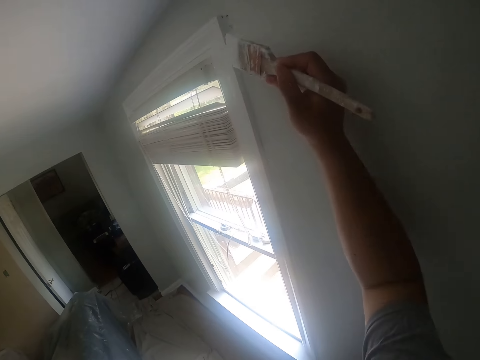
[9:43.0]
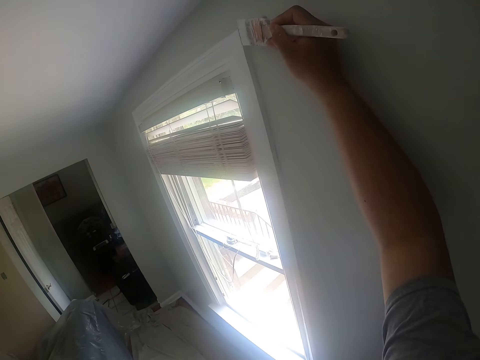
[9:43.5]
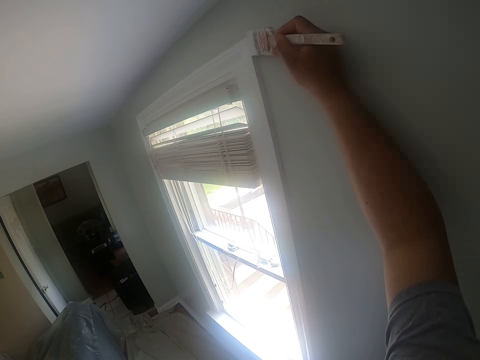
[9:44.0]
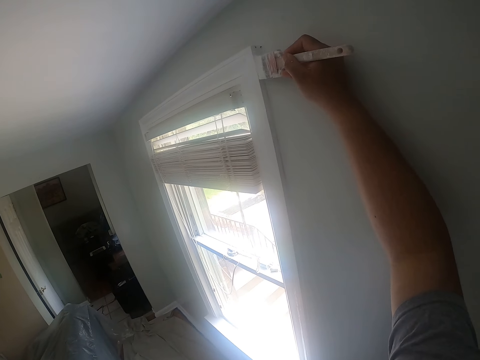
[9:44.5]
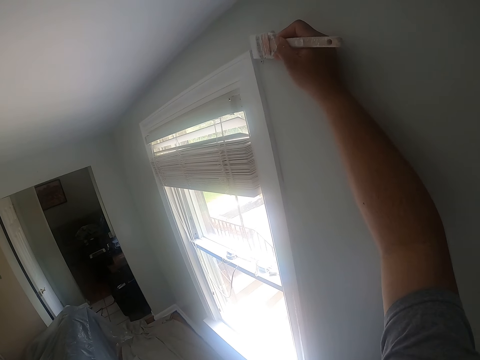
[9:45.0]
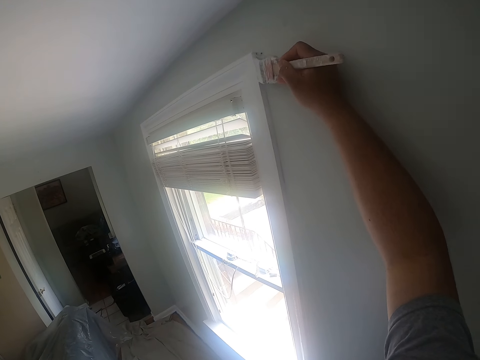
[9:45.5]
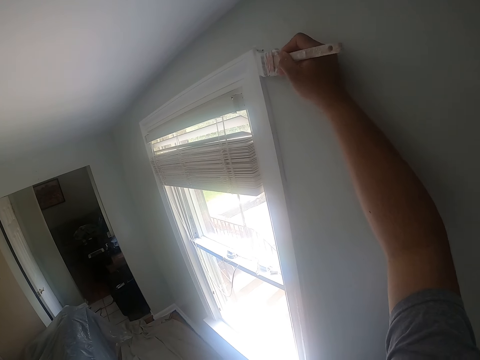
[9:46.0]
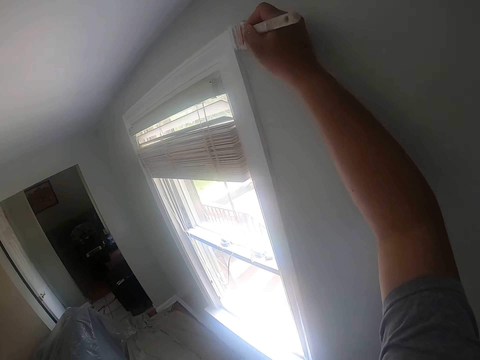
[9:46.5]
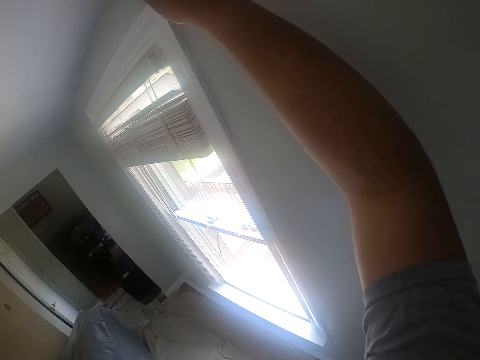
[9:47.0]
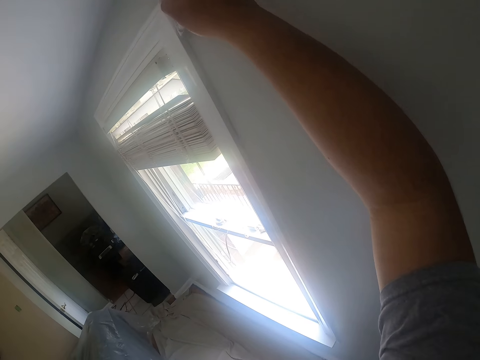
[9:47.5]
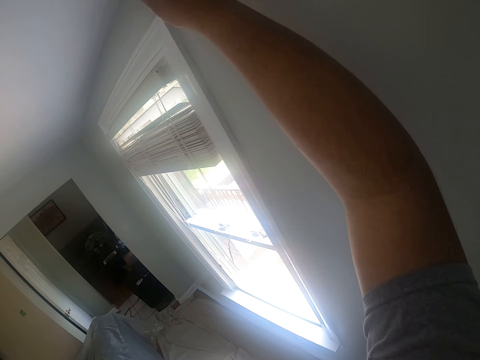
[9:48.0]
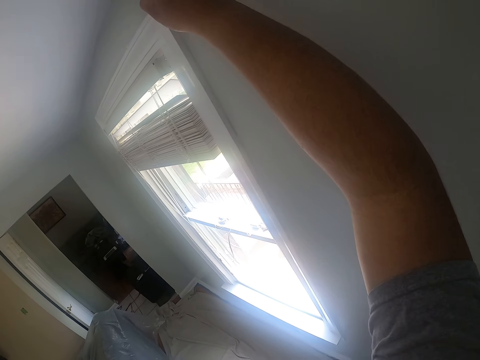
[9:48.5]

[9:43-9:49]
The camera wearer paints the window frame with the paint brush.

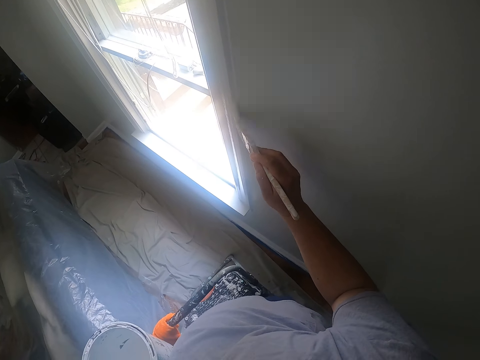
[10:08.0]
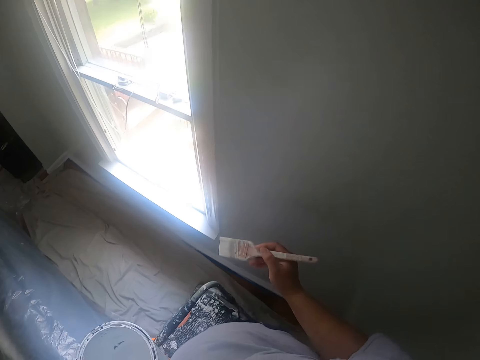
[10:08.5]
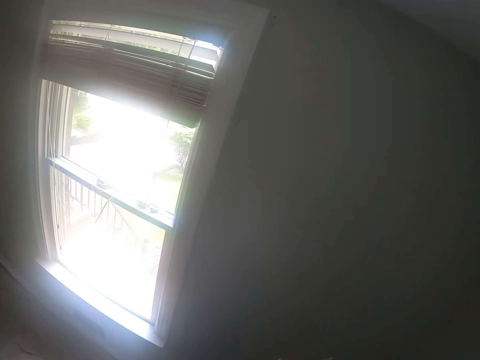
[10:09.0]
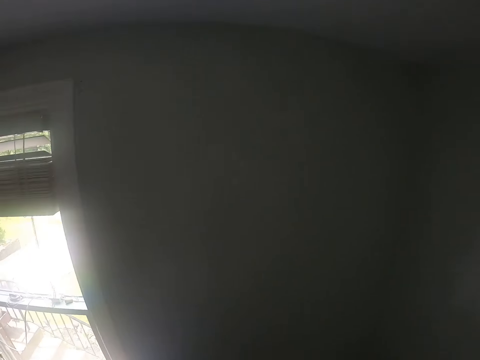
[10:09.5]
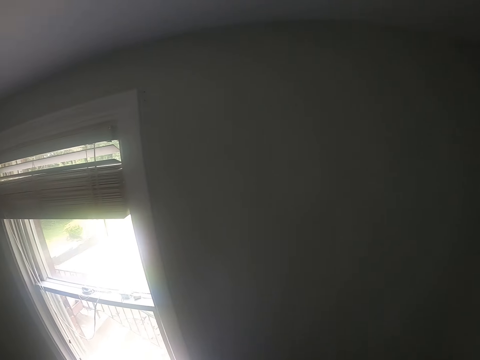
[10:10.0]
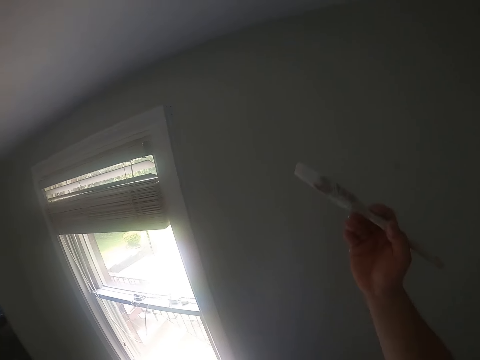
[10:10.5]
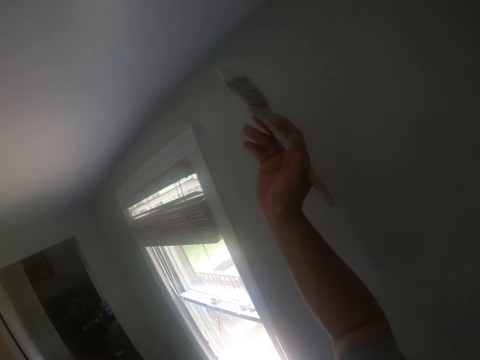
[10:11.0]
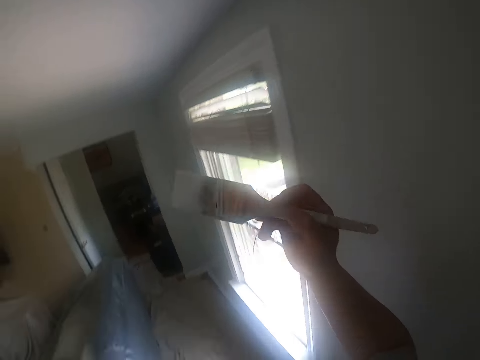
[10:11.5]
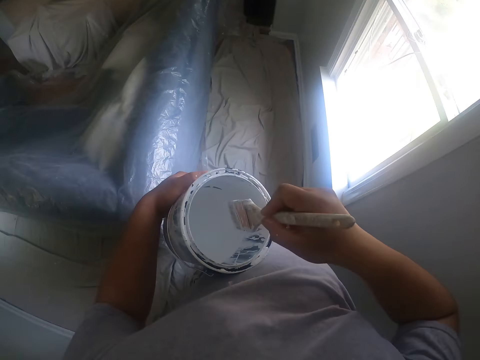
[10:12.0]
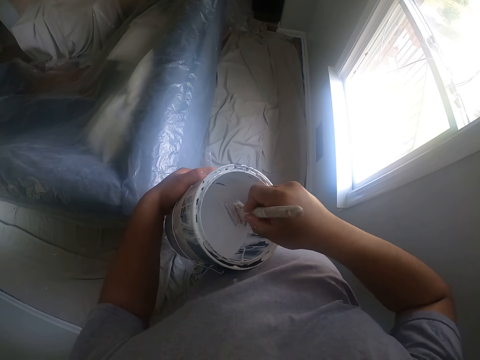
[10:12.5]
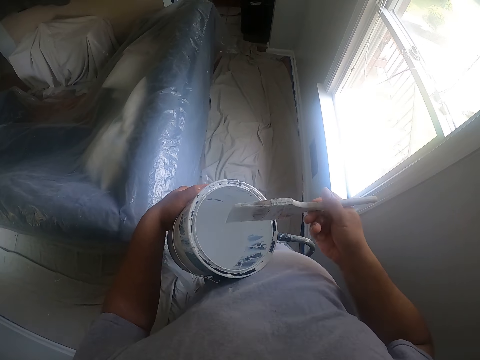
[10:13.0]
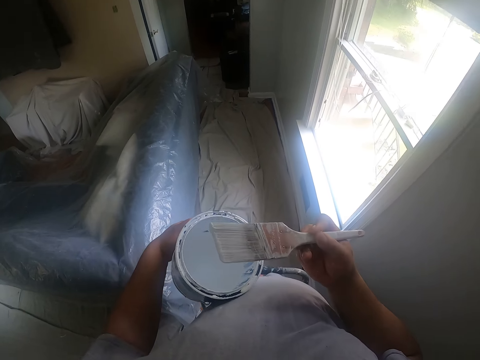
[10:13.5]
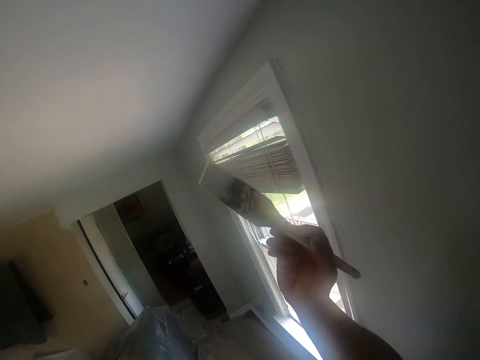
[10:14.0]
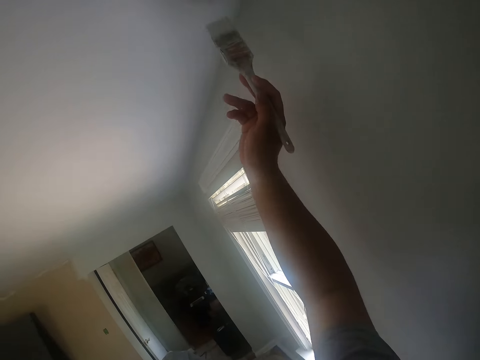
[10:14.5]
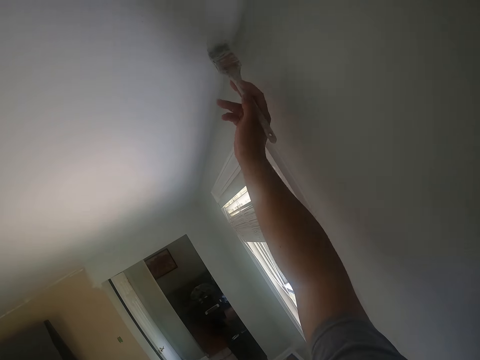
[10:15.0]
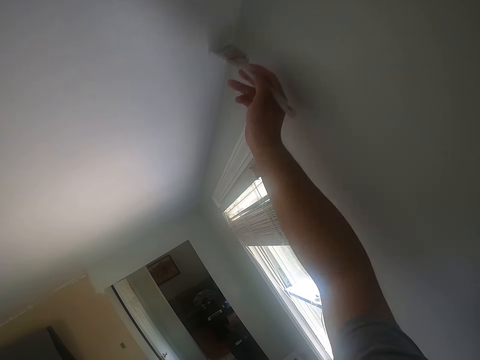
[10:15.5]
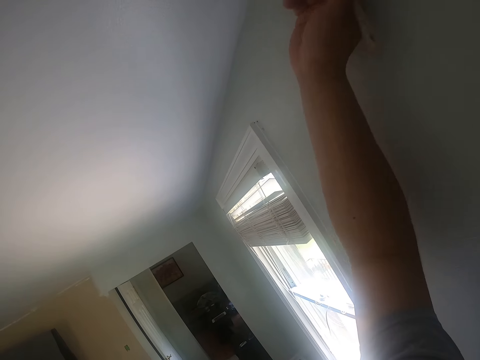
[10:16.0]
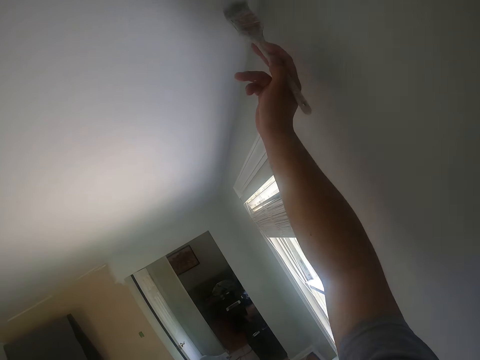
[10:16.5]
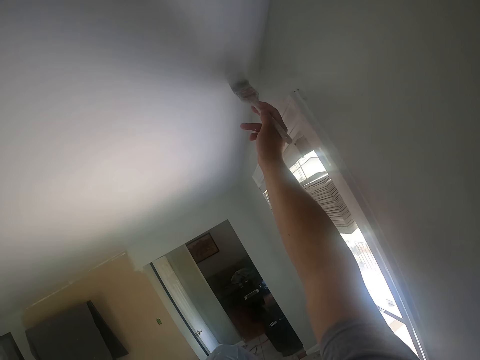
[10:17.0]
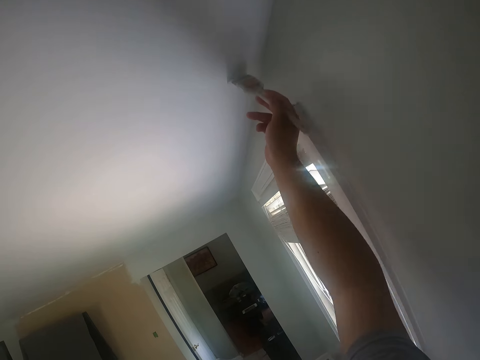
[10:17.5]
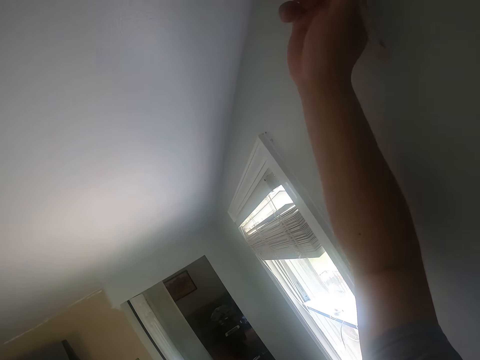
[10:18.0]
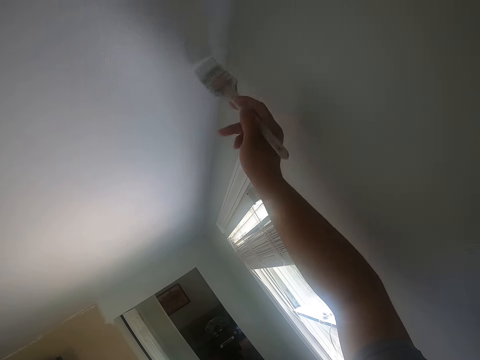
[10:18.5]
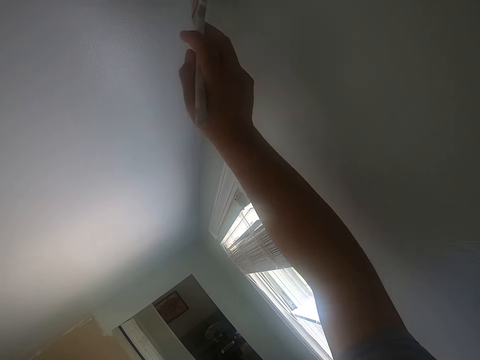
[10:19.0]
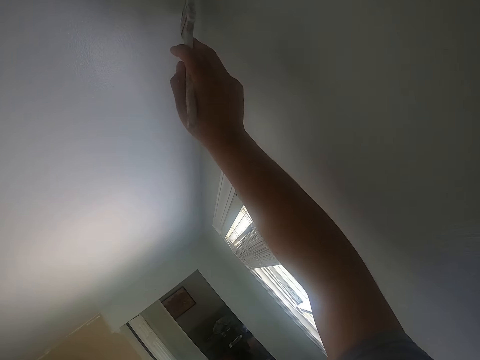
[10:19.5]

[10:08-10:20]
The camera wearer looks around. They dip the paint brush into the paint bucket. They paint the ceiling with the paint brush.

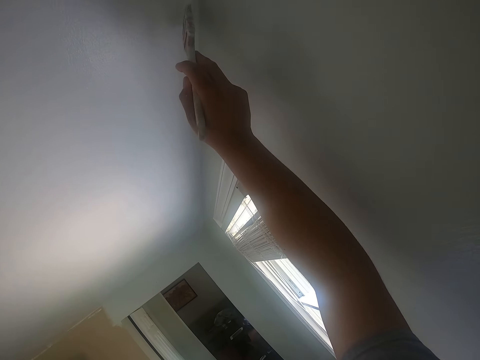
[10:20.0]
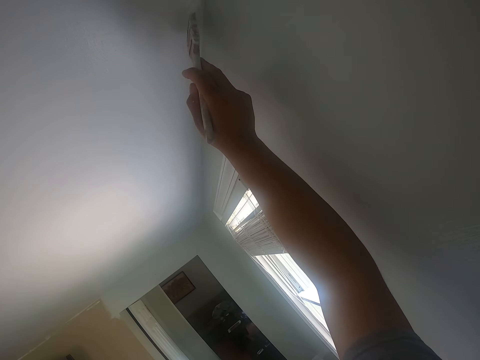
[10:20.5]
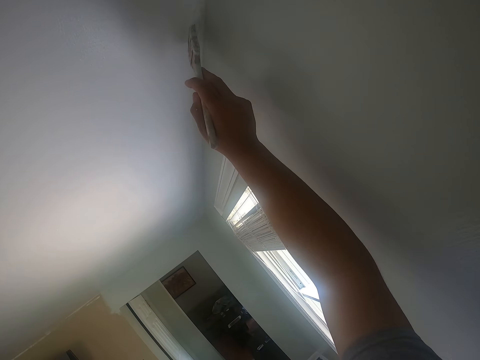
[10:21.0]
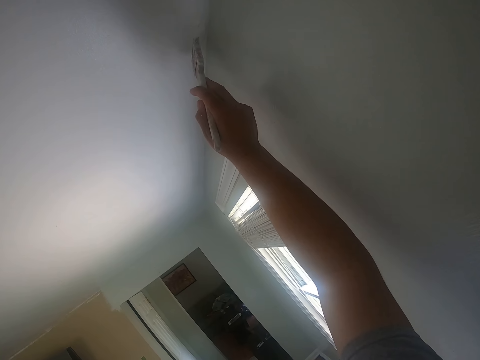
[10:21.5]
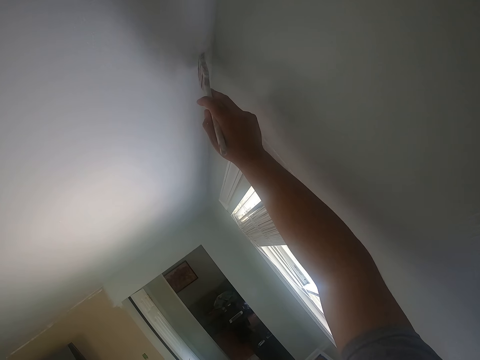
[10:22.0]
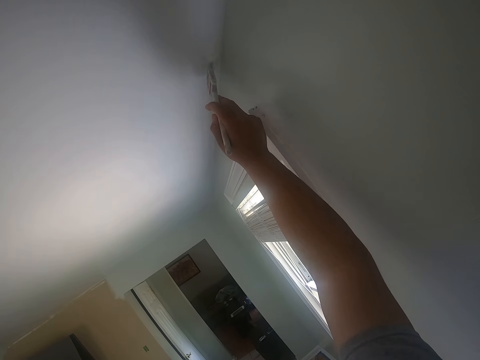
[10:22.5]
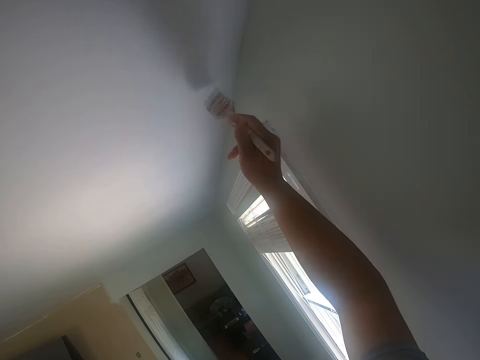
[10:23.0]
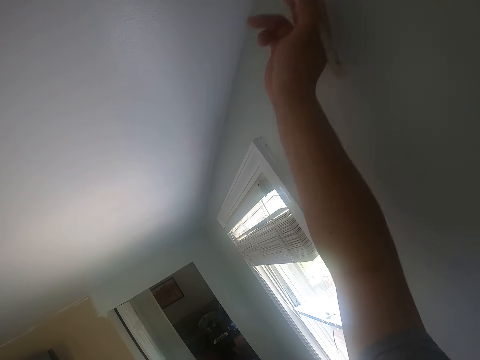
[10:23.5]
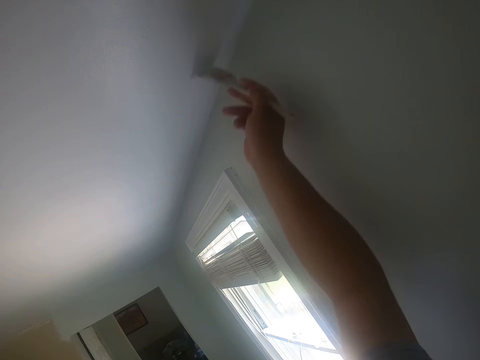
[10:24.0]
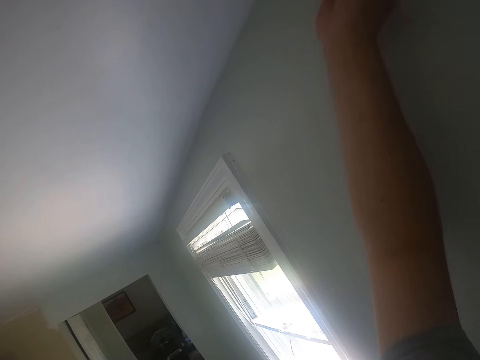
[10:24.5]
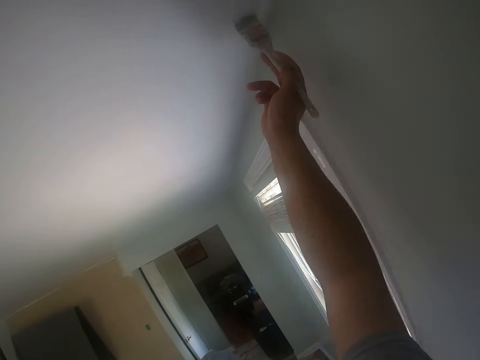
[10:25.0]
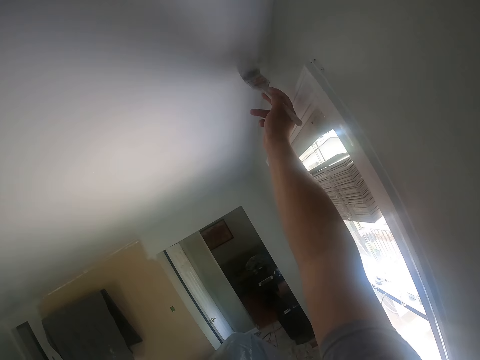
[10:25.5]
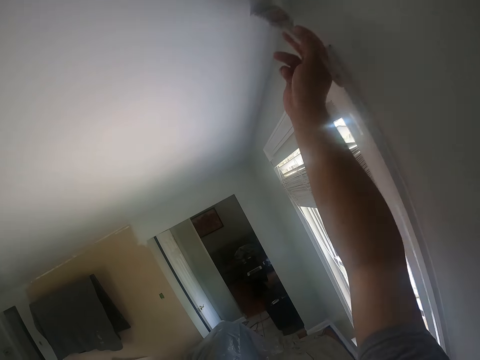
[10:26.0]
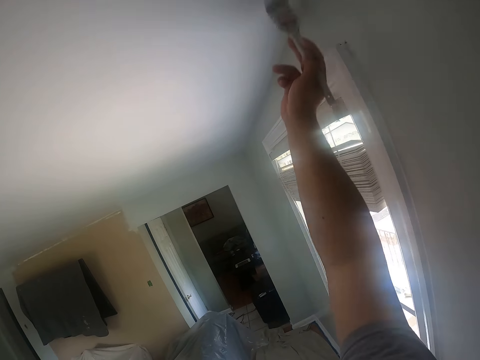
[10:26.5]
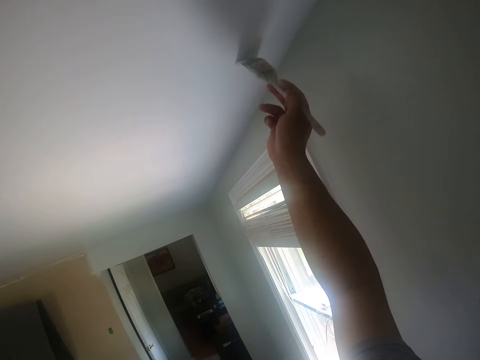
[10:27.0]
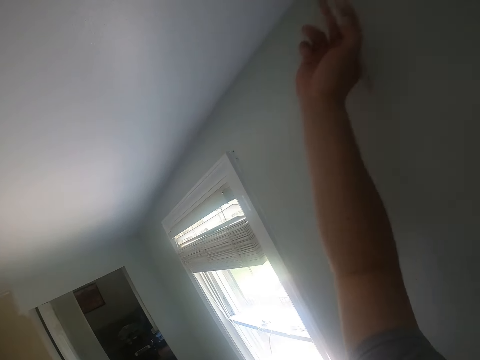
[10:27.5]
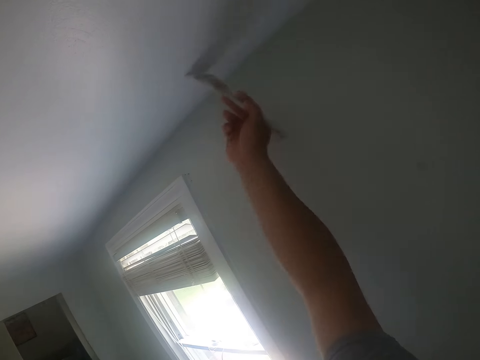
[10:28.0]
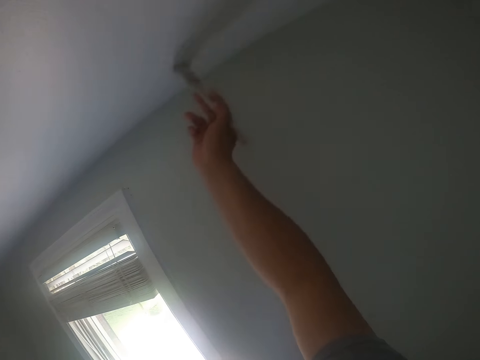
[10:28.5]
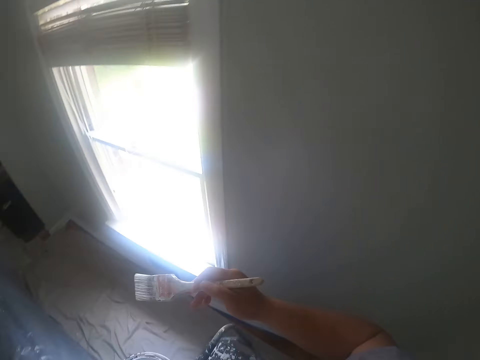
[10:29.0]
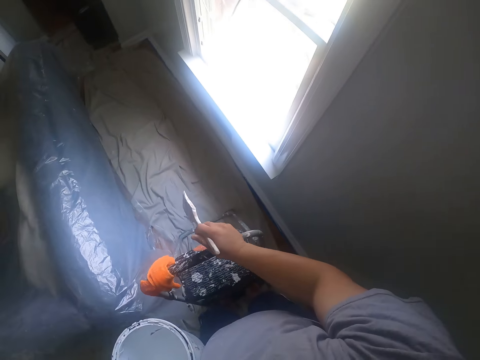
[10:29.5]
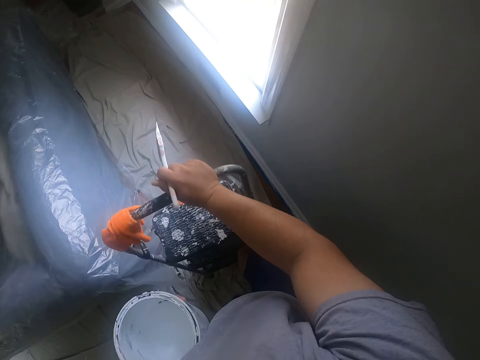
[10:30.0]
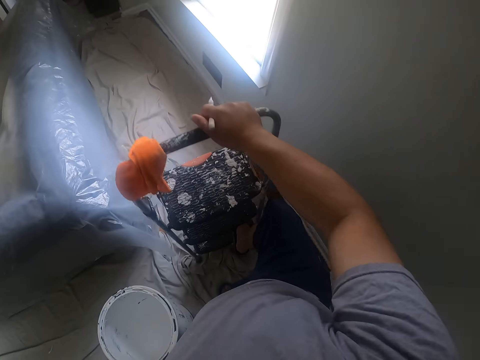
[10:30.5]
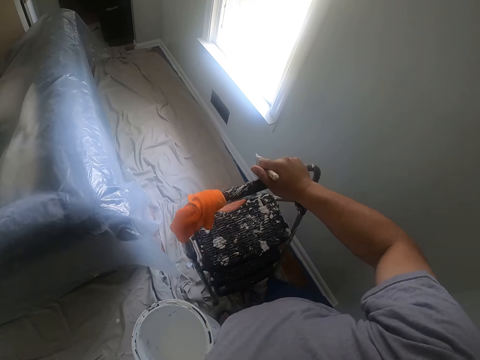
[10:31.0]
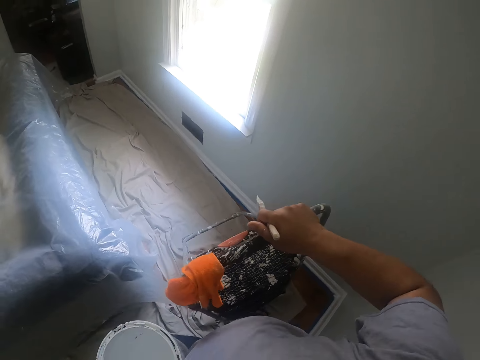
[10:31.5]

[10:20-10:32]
The camera wearer climbs down from the ladder. He carries the ladder with his right hand.
